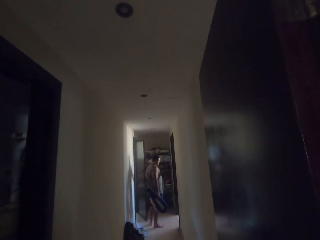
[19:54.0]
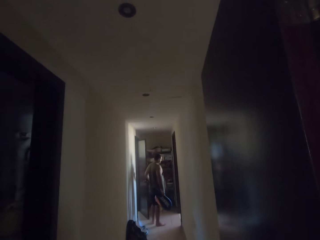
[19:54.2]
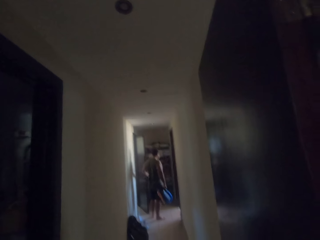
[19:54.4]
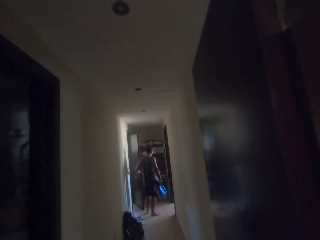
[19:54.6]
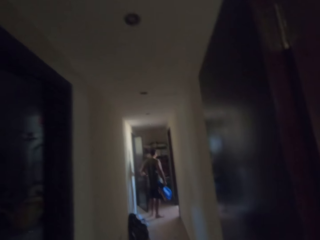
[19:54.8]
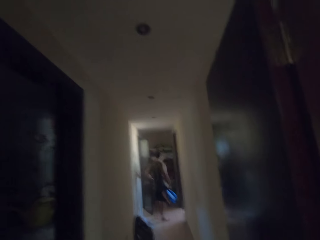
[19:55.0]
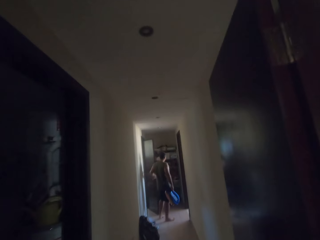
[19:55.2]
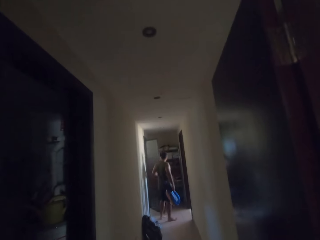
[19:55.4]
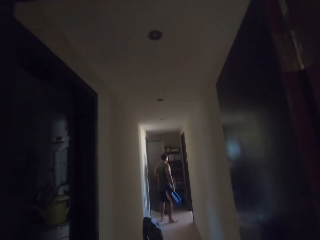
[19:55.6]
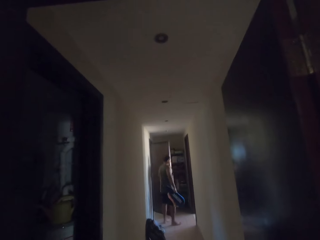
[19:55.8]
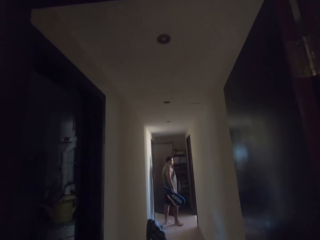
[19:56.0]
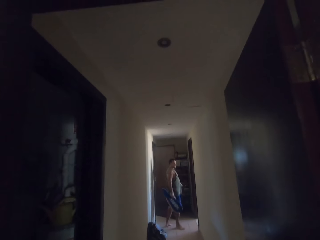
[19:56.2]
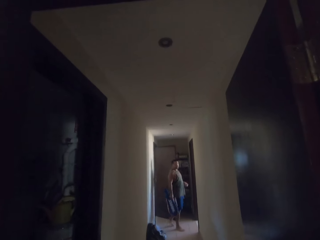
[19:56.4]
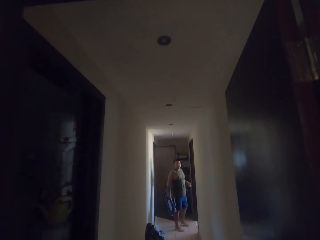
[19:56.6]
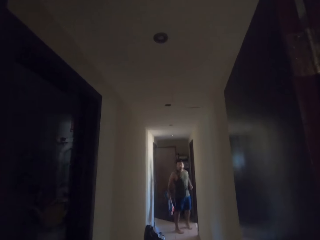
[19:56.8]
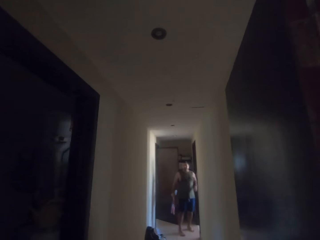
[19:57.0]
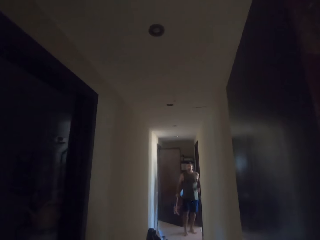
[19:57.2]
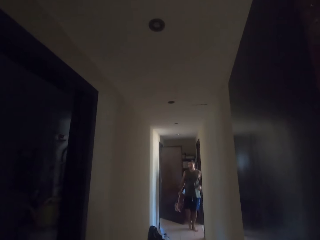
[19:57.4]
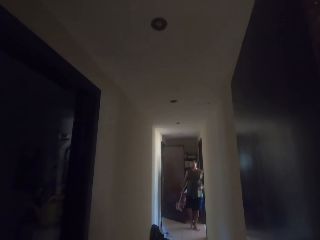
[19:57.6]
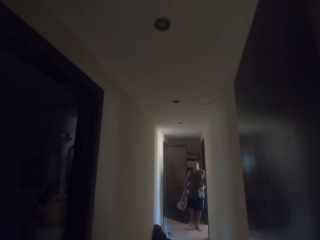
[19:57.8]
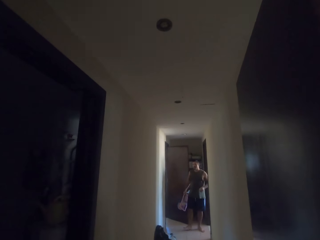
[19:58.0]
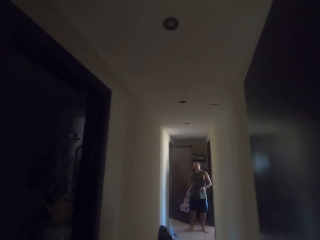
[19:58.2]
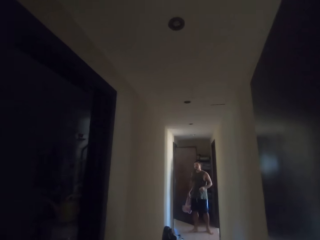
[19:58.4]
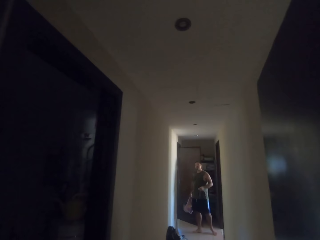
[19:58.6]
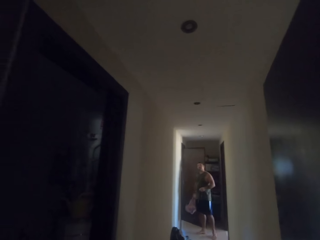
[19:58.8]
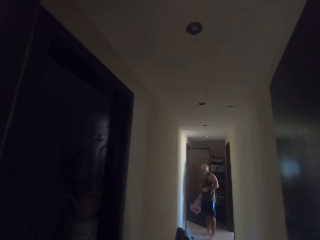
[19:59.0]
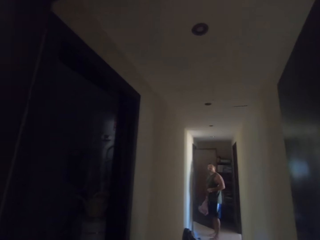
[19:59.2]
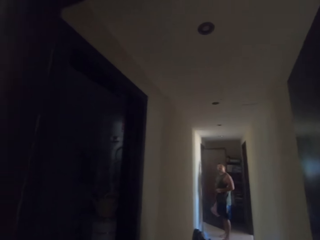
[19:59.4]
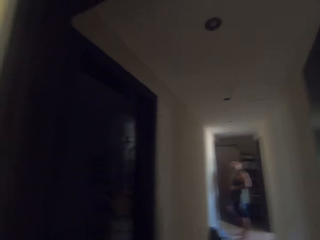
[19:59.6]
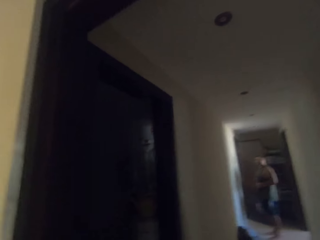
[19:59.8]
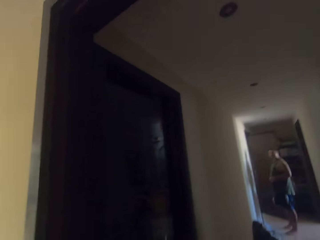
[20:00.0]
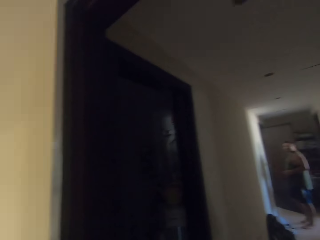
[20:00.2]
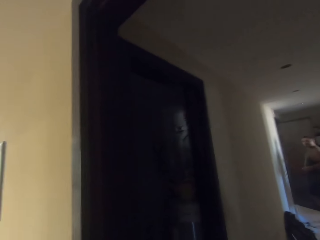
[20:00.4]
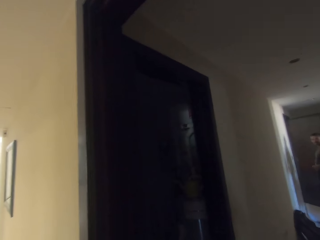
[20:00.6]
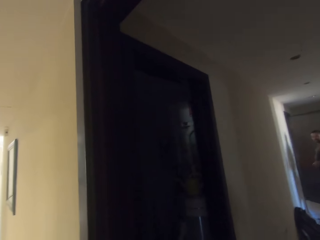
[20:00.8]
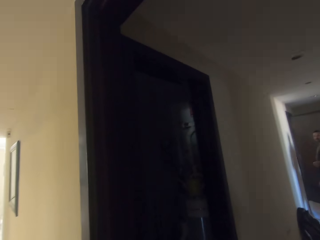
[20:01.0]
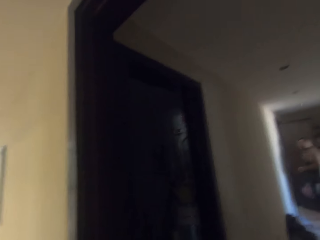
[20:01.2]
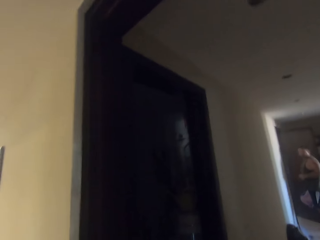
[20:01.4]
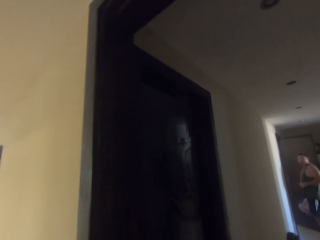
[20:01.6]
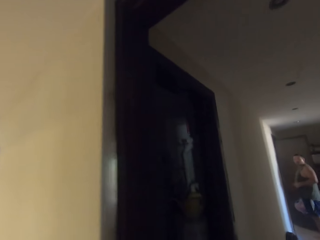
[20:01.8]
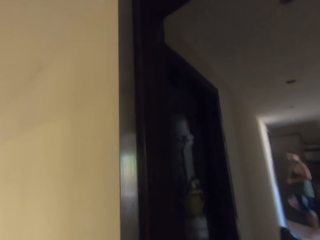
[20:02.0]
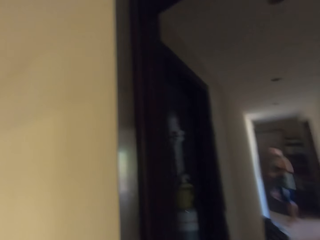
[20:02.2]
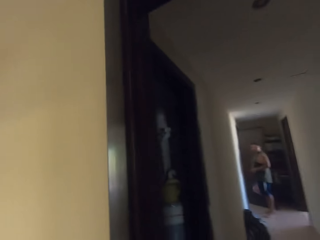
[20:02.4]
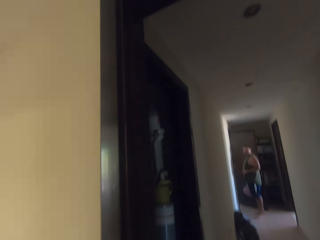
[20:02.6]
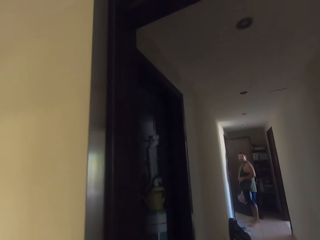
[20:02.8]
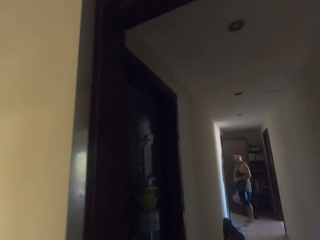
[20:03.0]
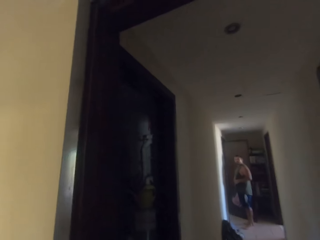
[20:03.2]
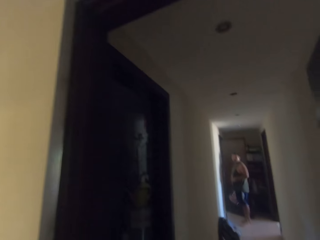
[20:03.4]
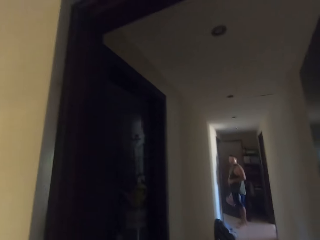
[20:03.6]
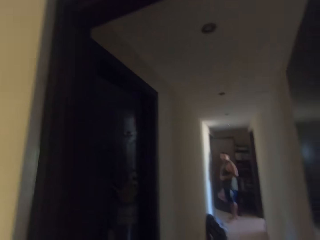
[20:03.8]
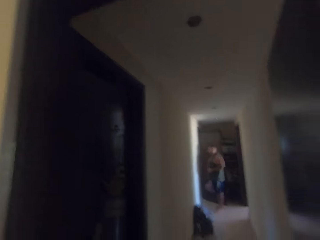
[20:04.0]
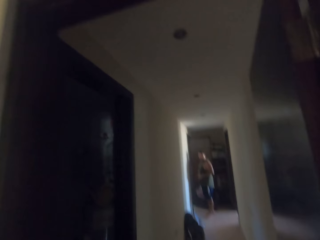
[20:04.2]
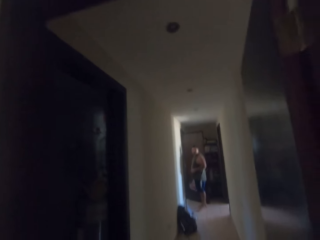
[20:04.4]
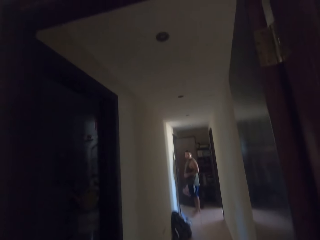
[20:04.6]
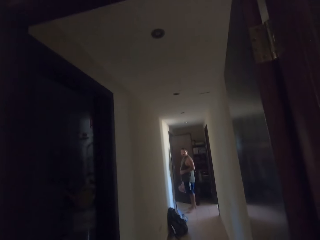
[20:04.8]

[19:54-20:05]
A man turns around. The camera wearer looks around. The man moves a door. The man opens the door. The man turns around. The camera wearer dialogues with the man. The man dialogues with the camera wearer. The camera wearer looks around. The man dialogues with the camera wearer.

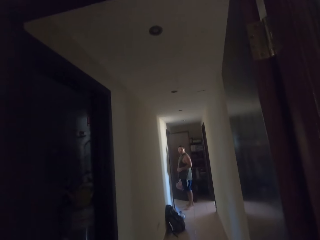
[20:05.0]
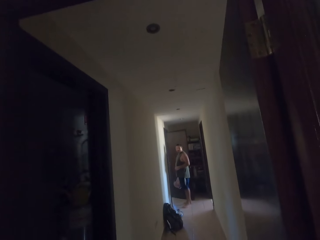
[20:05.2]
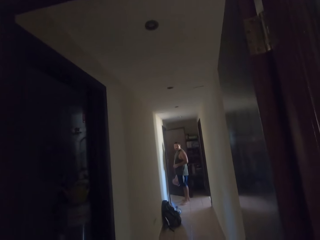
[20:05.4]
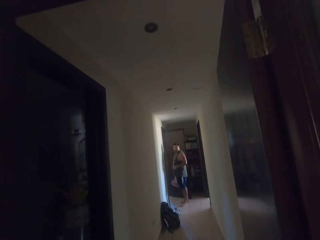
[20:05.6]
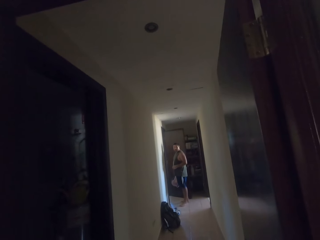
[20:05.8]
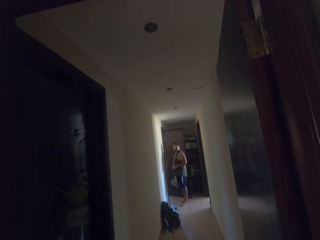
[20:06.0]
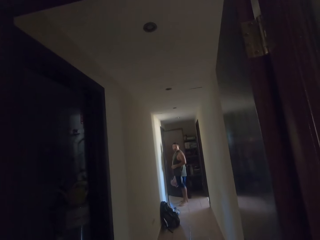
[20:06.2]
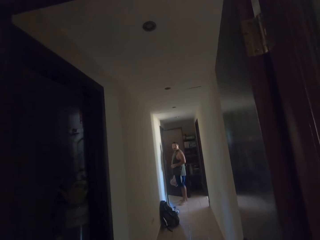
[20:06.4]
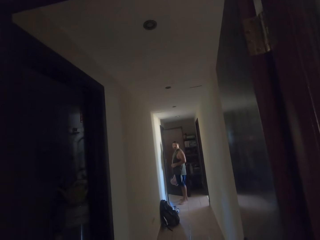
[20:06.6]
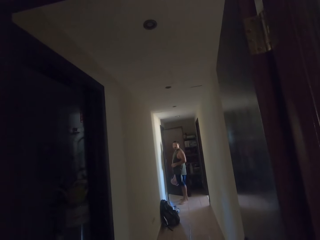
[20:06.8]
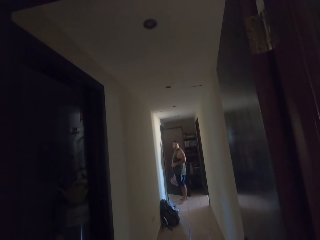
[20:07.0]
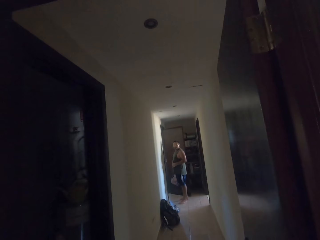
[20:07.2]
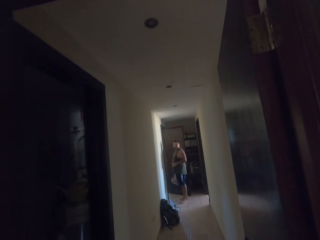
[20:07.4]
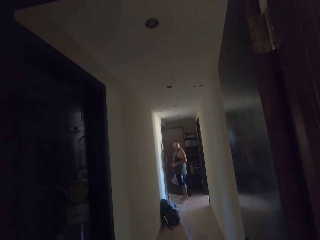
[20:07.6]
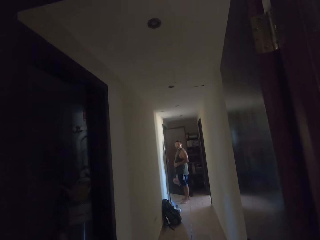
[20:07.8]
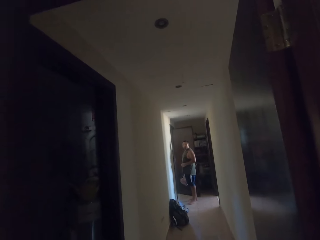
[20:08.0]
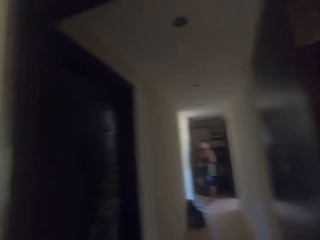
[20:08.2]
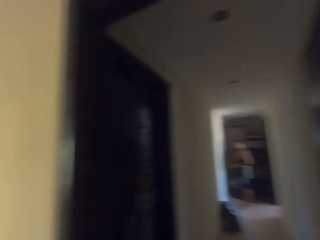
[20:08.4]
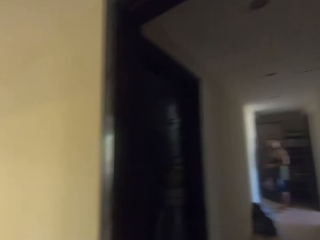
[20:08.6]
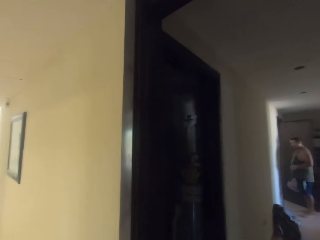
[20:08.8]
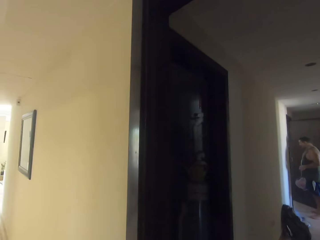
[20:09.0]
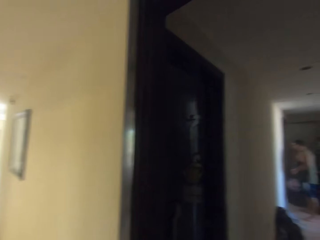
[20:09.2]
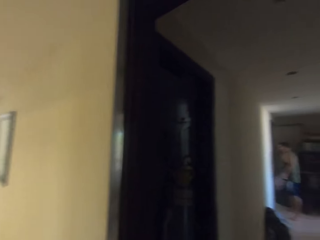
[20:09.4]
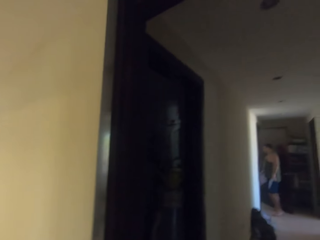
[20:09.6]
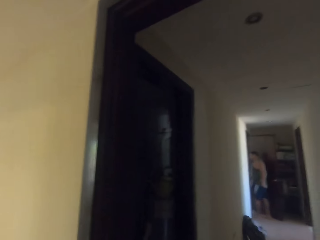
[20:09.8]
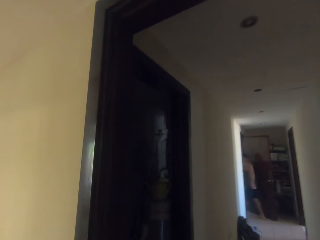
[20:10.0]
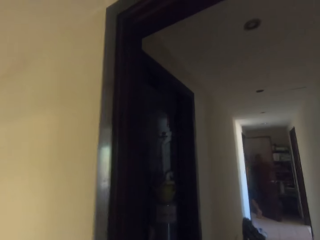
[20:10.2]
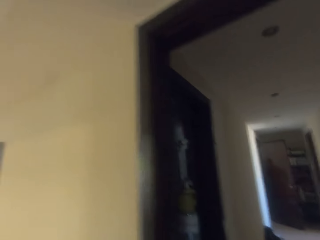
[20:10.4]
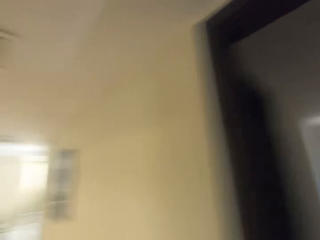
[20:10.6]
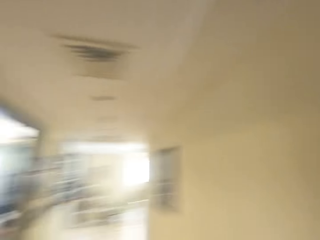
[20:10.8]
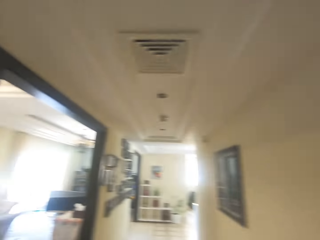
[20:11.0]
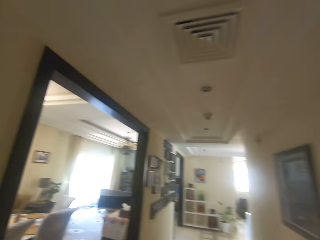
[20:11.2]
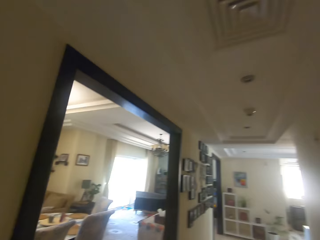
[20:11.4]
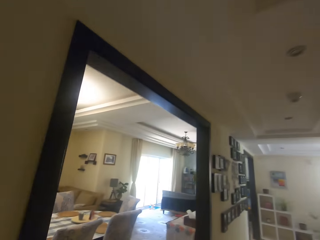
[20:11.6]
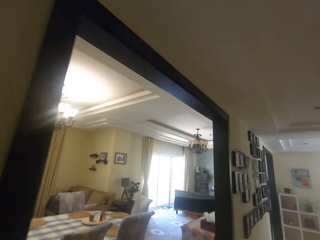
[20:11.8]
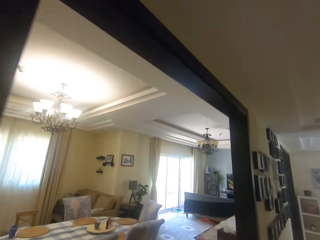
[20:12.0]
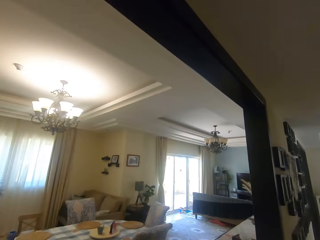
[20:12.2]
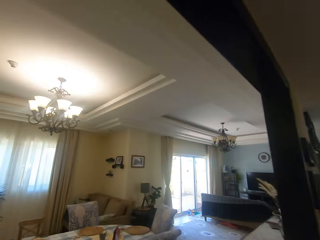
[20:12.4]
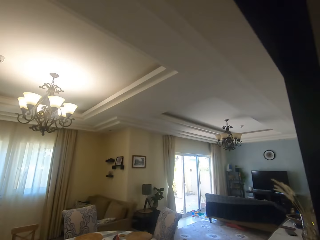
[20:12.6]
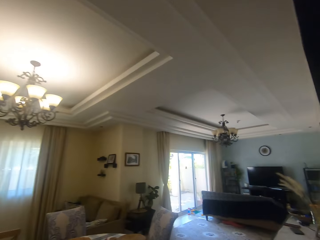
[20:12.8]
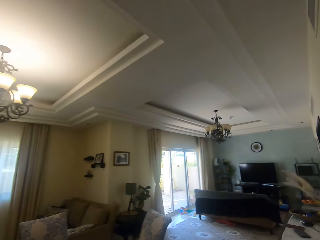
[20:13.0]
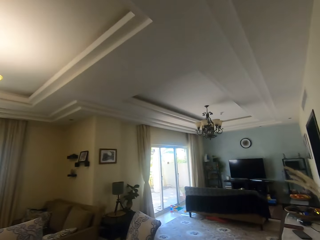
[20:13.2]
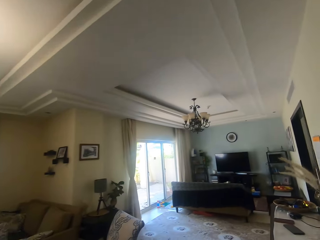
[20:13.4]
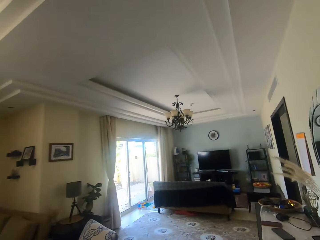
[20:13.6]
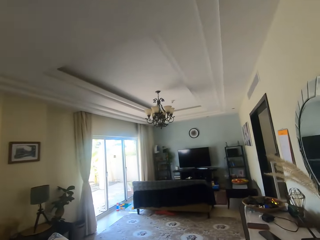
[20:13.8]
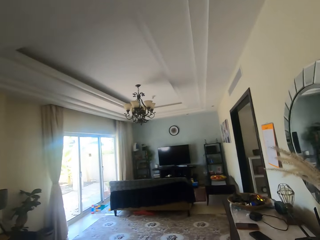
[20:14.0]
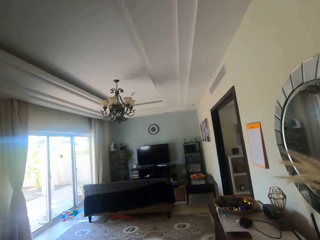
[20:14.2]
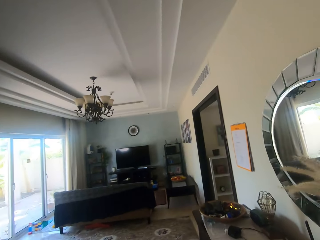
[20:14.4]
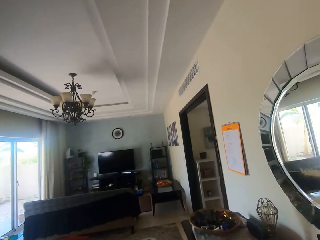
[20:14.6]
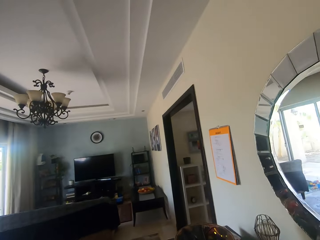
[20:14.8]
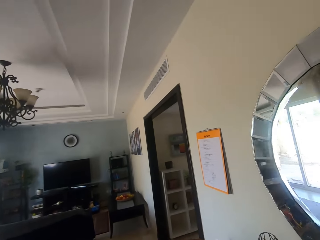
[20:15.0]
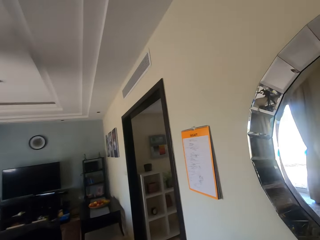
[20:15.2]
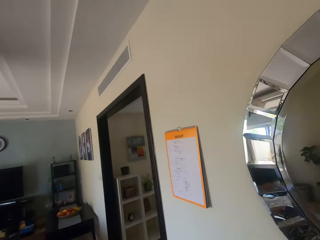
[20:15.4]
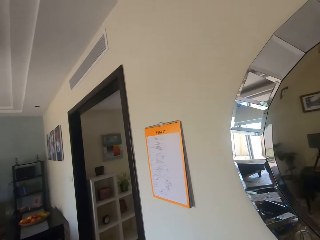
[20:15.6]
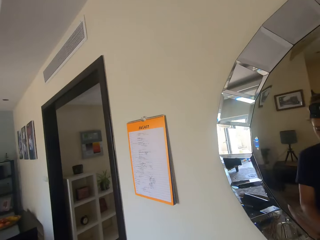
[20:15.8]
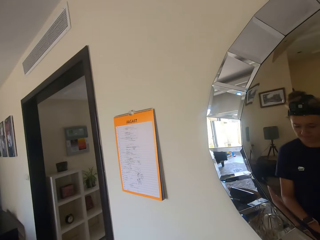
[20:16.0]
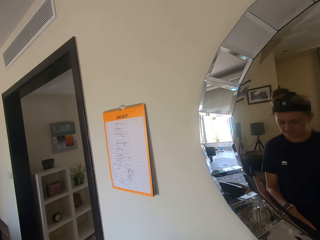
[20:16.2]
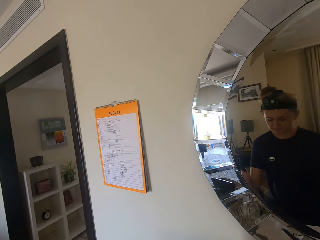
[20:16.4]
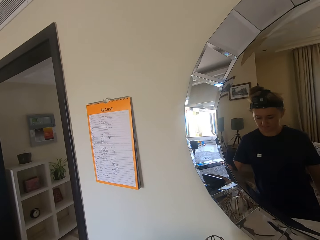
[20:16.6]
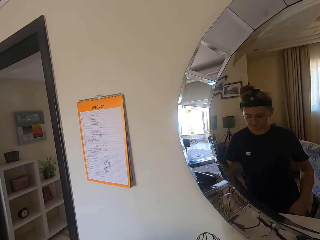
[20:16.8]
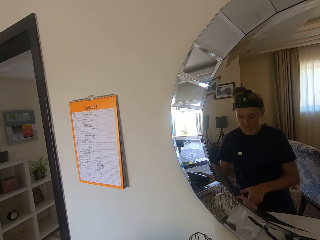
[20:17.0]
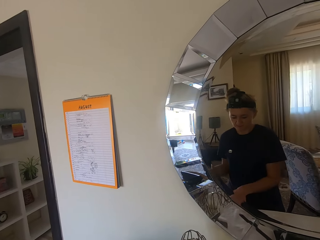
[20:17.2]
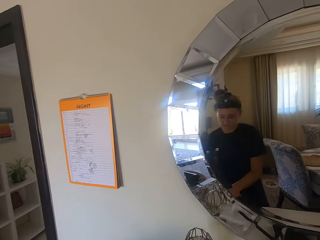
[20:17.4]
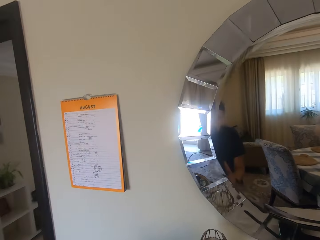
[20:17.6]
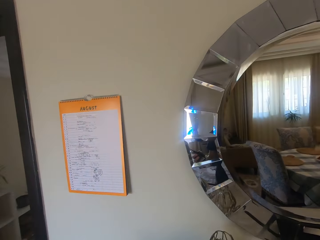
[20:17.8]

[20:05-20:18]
The camera wearer looks around. A man dialogues with the camera wearer. The man walks around. The camera wearer dialogues with the man. They turn around and walk in the house. They move hands around. They look at the mirror. They do something.
